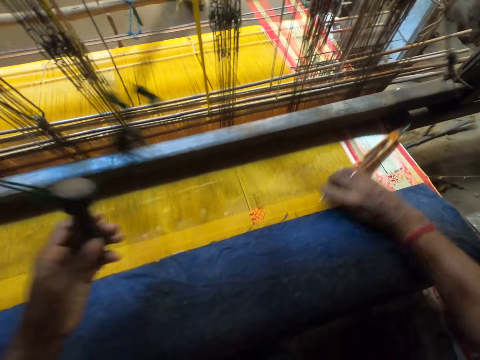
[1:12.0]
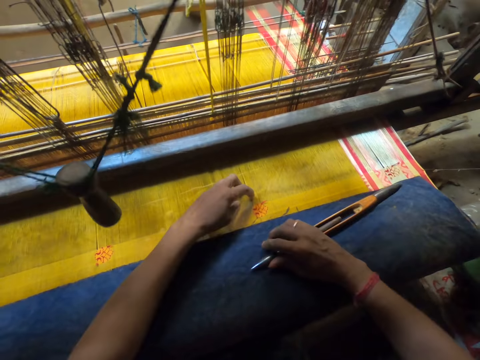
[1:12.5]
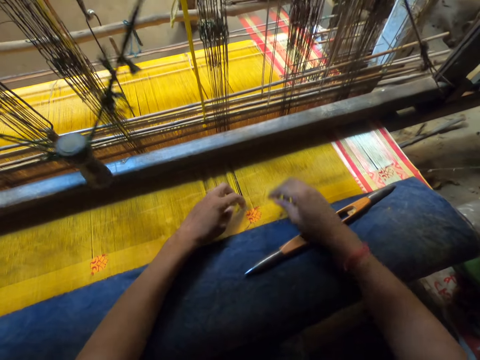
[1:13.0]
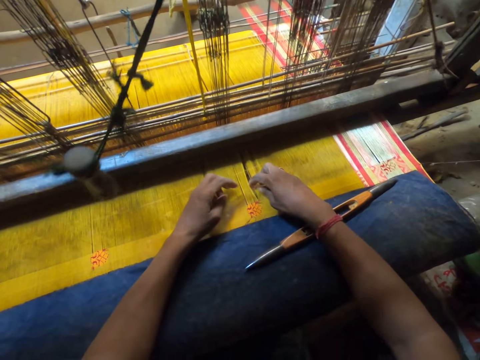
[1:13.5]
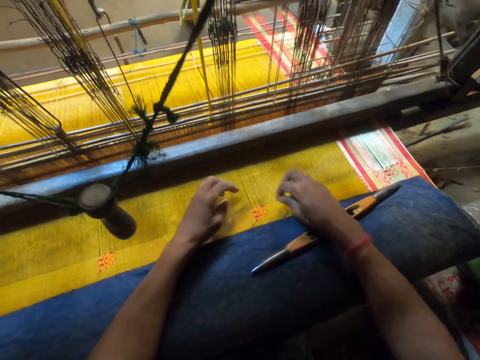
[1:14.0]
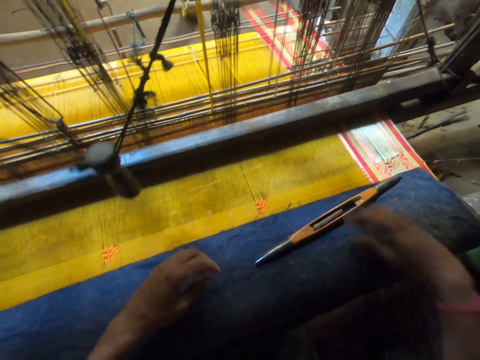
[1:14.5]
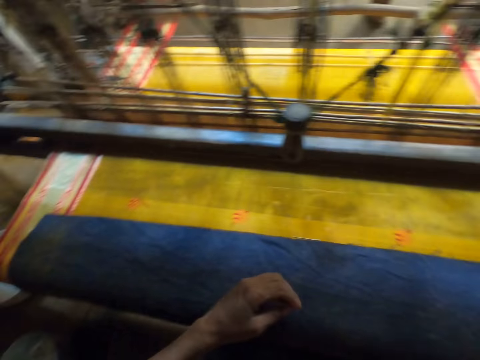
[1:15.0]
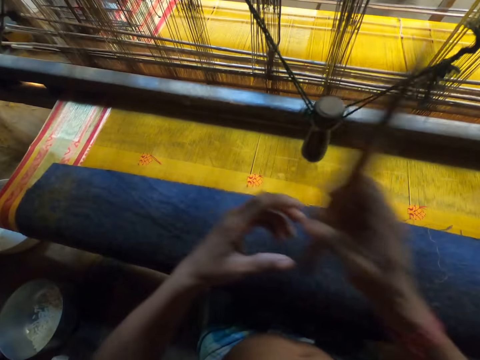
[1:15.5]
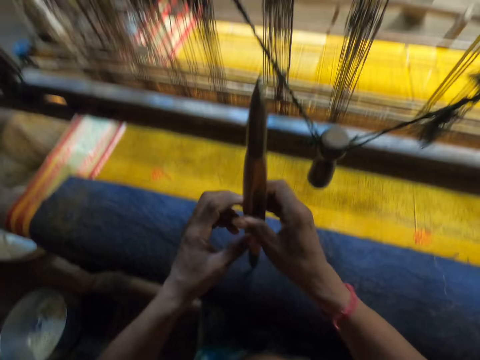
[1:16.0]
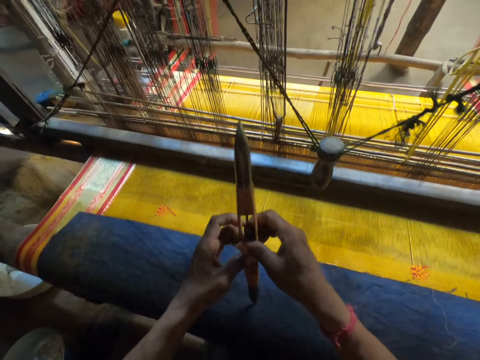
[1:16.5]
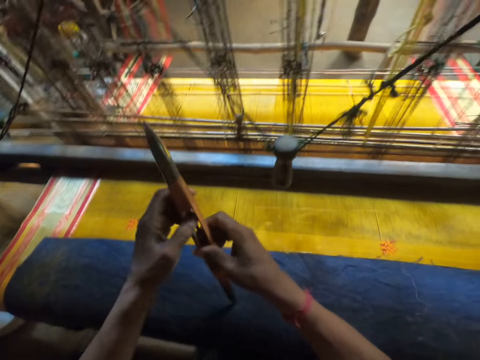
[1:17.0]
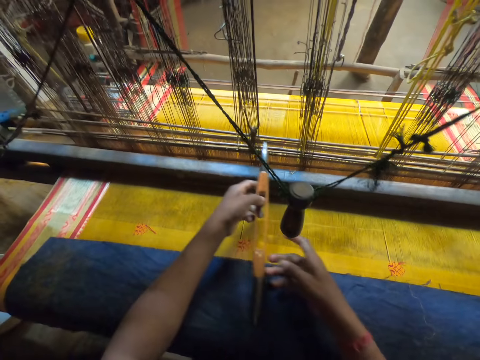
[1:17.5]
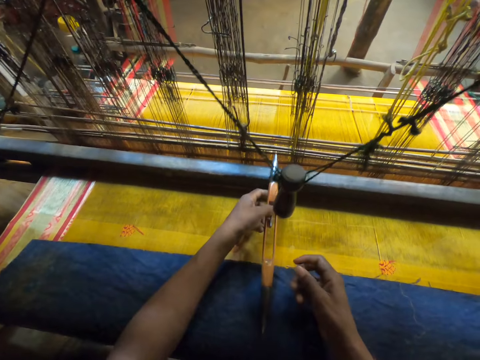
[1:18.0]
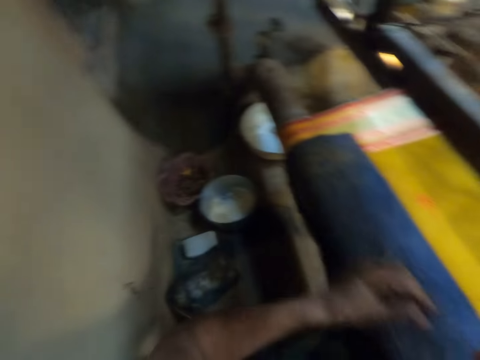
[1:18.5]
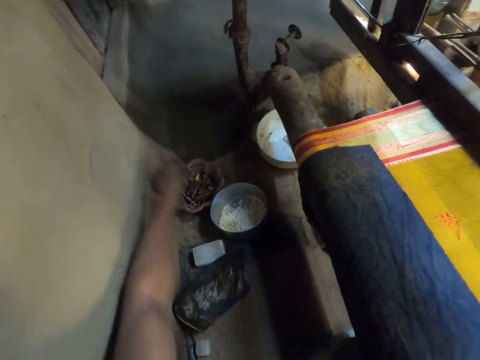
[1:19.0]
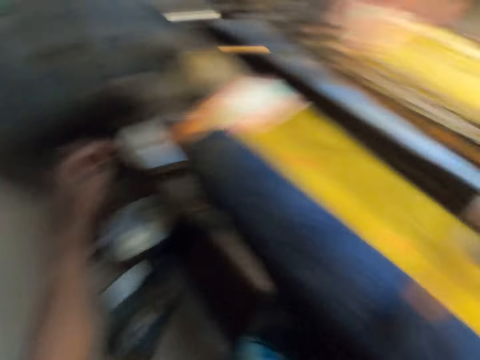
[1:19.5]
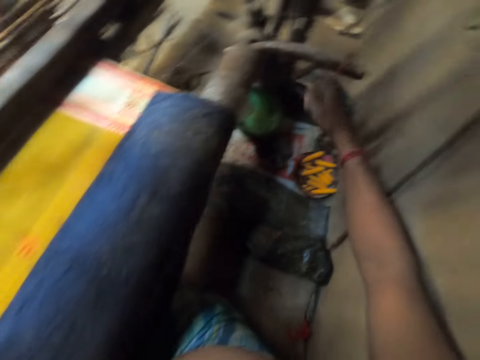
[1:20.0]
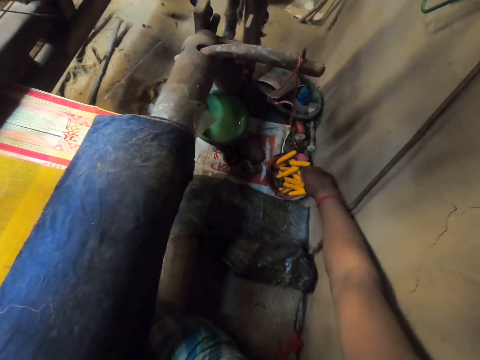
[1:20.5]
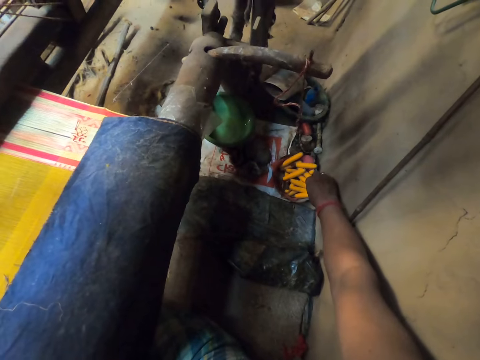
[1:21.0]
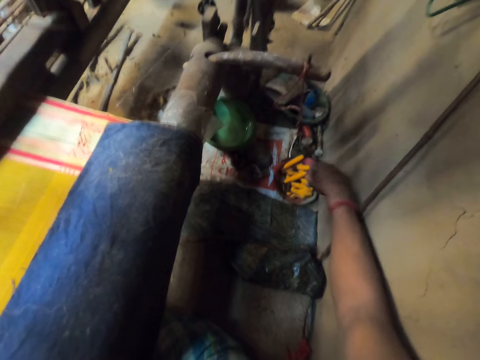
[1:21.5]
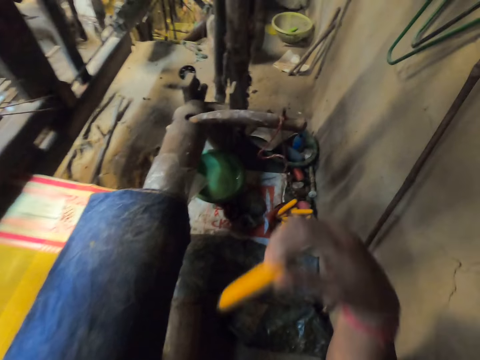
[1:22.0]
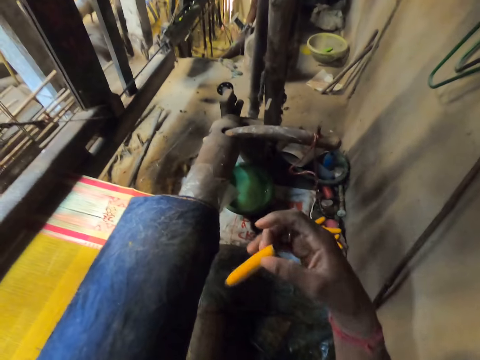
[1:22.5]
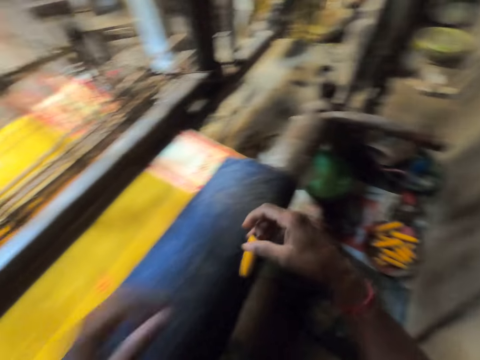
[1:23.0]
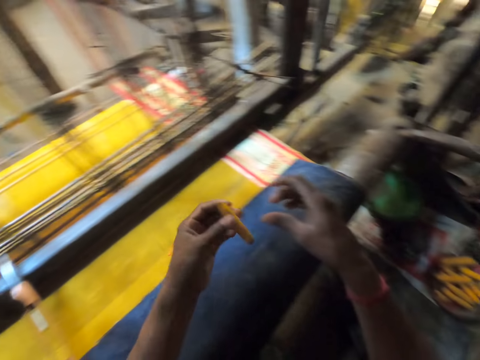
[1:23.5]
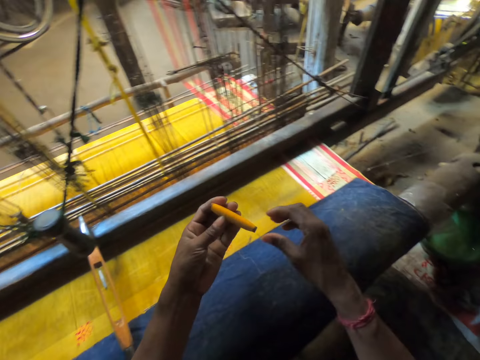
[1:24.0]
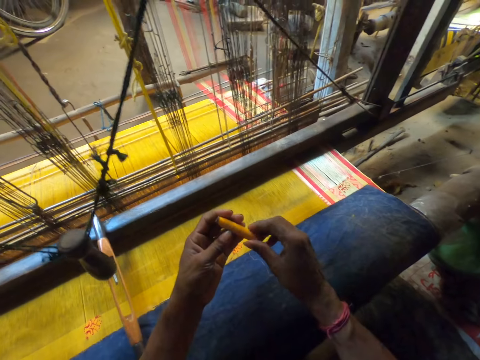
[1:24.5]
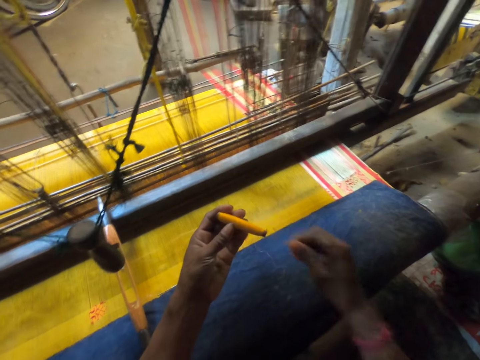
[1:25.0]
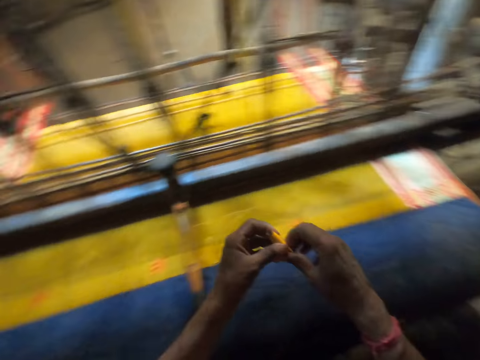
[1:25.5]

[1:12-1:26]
The camera wearer drops the weaving shuttle in his right hand on the fabric. He holds the knitting threads. He touches the warp with his left hand and touches the warp with his right hand. He picks up the weaving shuttle or metal on the fabric with his right hand. He holds the metal. He passes the weaving shuttle in his right hand to his left hand. He removes a thread in the weaving shuttle with both hands. He drops the weaving shuttle on the loom batten with his left hand. He passes the thread in his right hand to his left hand. He drops the thread in his left hand in a container on the ground. He picks a thread in the container on the ground with his right hand. He passes the thread in his right hand to his left hand.

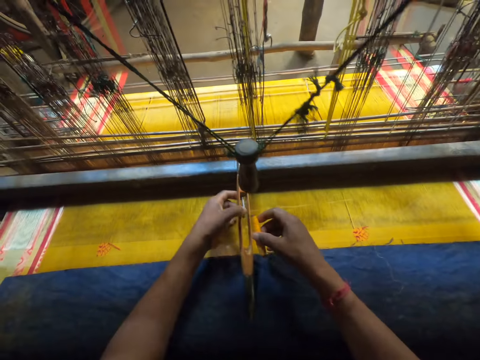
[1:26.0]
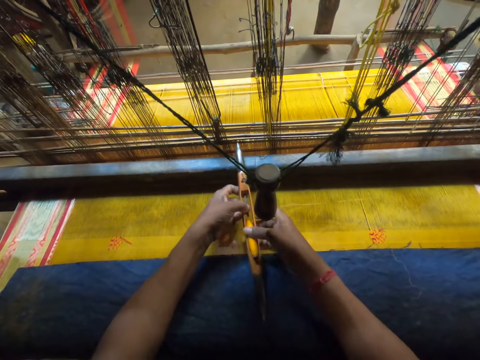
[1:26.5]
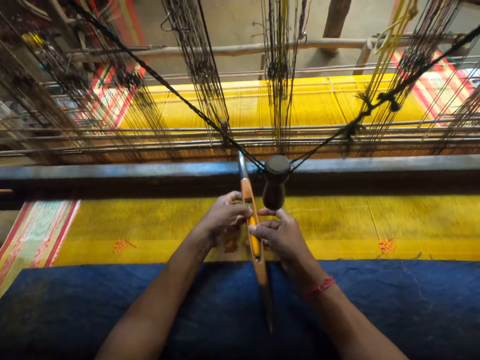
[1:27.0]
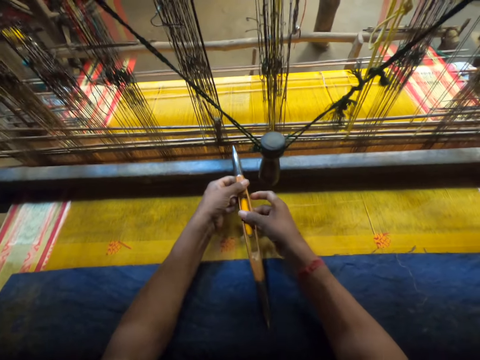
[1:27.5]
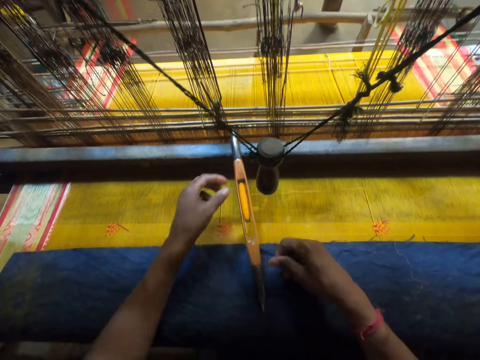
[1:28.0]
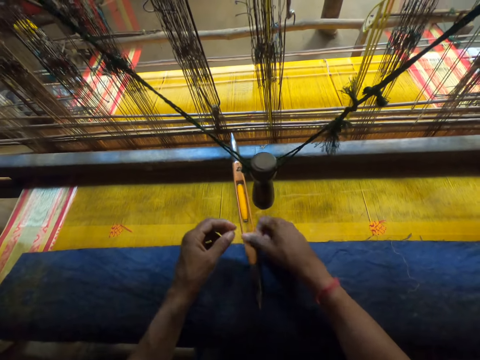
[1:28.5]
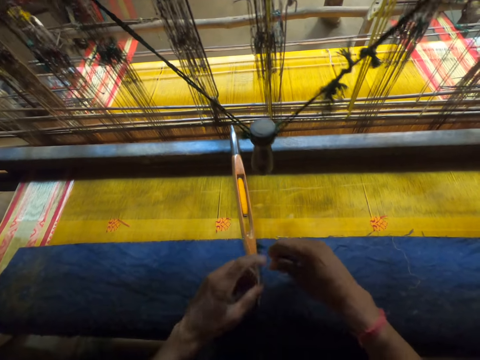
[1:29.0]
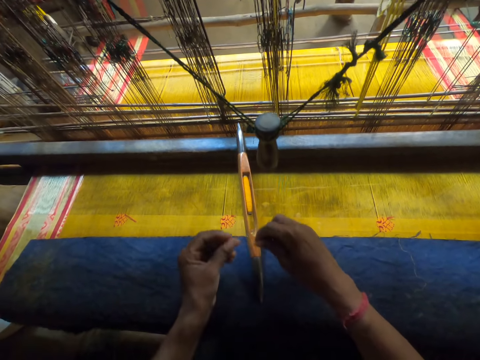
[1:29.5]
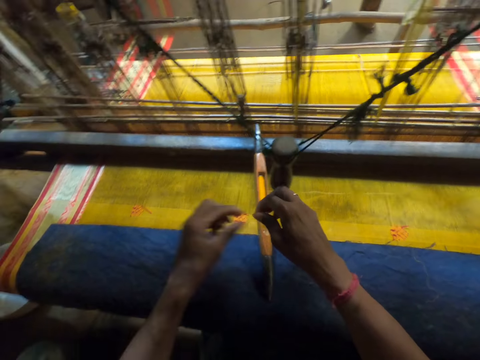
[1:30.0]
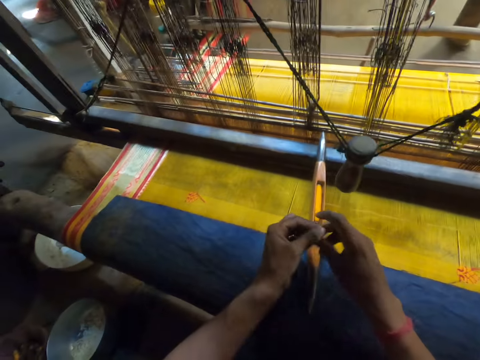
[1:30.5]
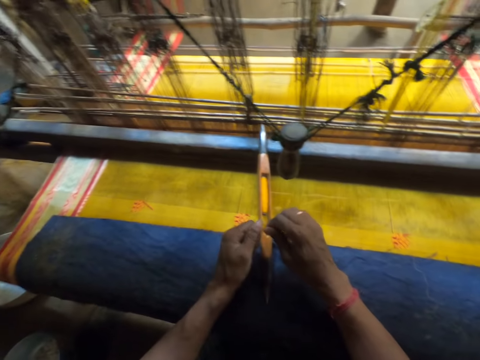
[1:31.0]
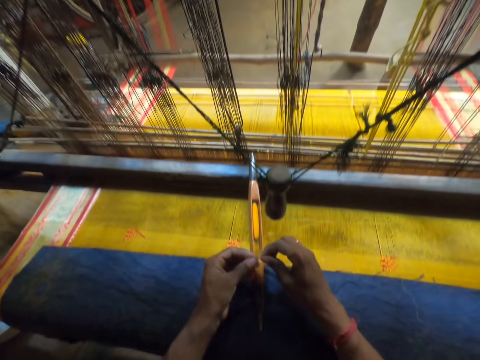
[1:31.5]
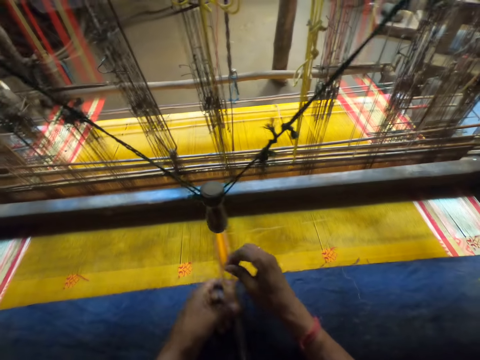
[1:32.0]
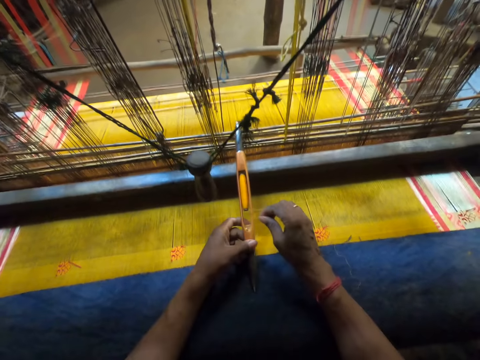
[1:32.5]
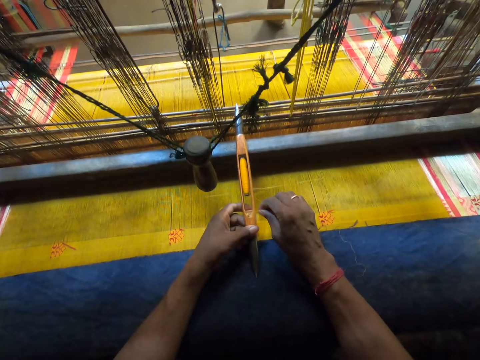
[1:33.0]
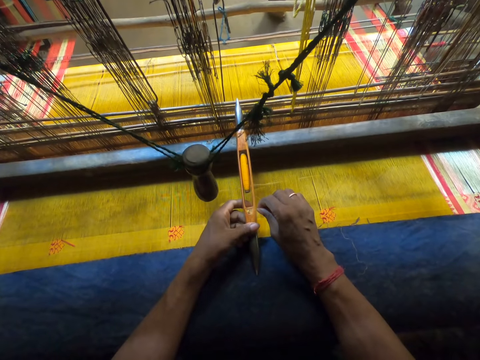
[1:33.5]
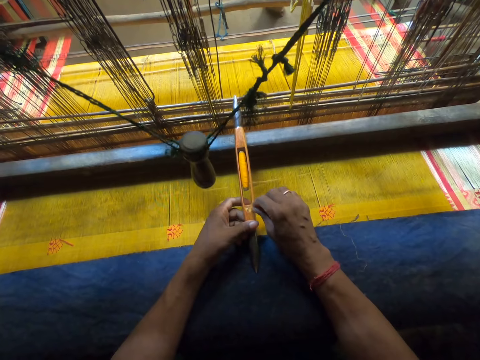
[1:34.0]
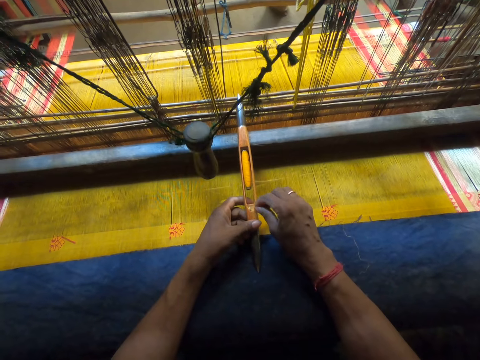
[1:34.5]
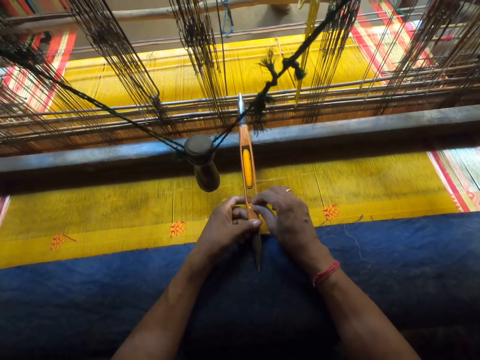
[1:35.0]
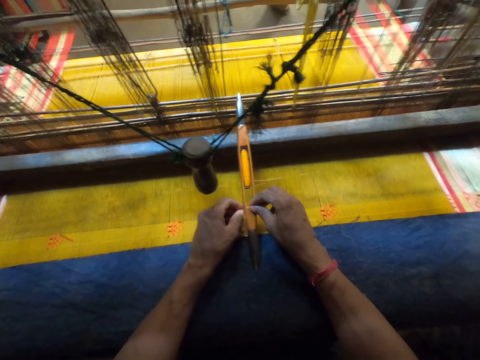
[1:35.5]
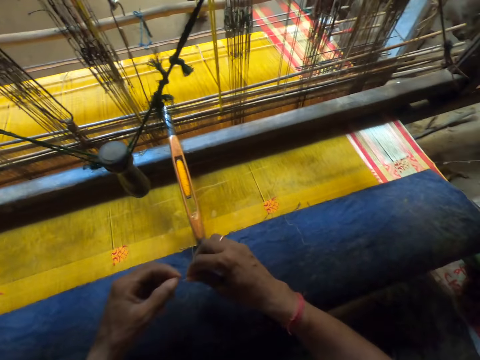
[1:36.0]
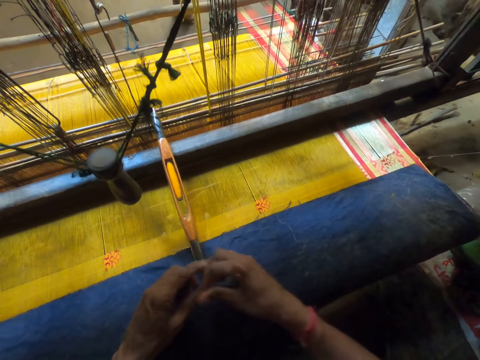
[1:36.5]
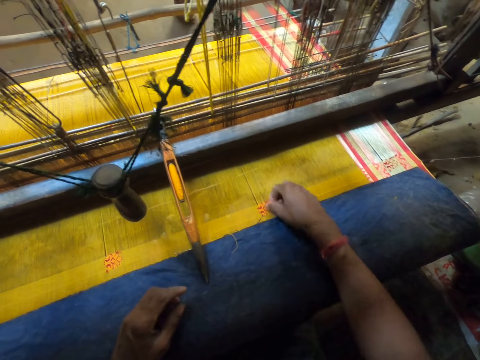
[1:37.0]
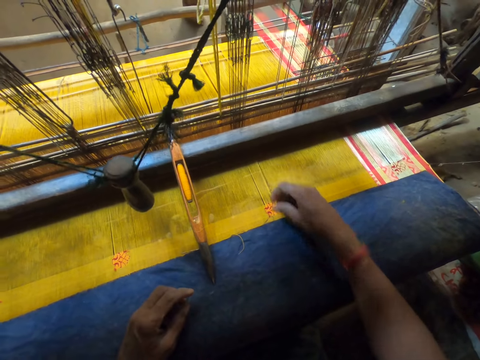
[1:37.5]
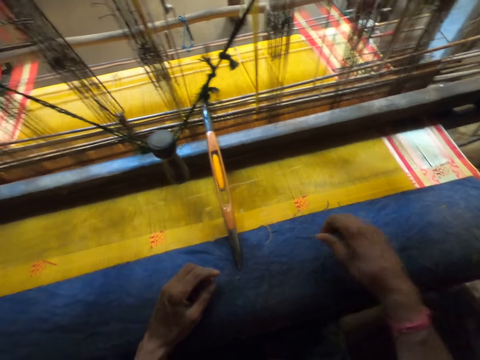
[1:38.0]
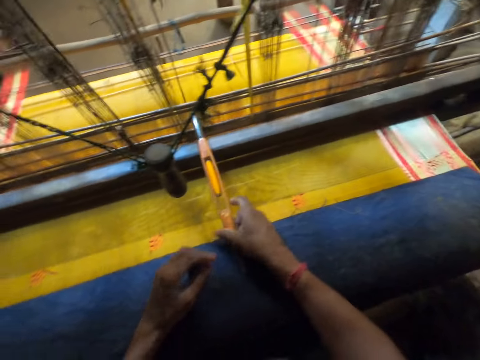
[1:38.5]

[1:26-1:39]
The camera wearer fixes the thread in the weaving shuttle with both hands. He pulls the thread with his right hand. He converses with a girl. He holds the thread with both hands. He moves the weaving shuttle with his left hand. He pulls the thread with his left hand and pulls the thread with both hands. He holds the knitting threads. He picks up the rod.
